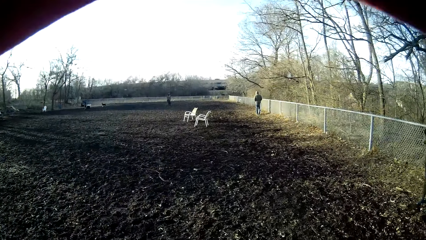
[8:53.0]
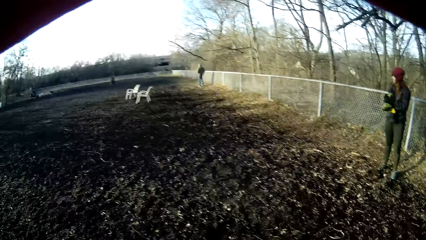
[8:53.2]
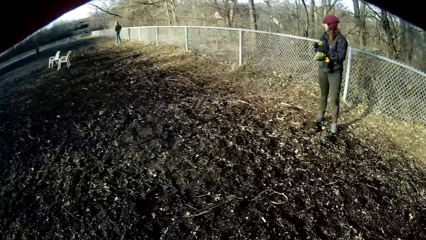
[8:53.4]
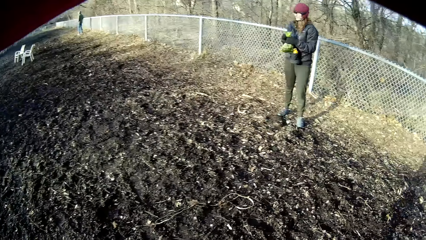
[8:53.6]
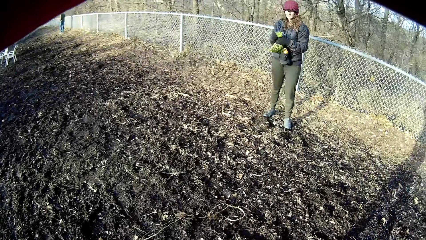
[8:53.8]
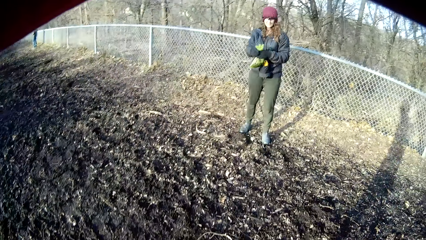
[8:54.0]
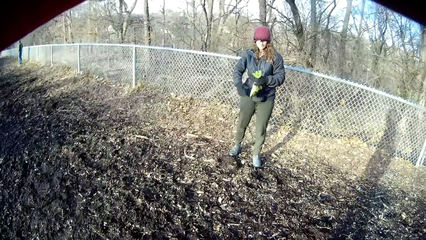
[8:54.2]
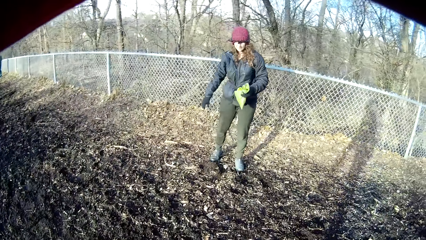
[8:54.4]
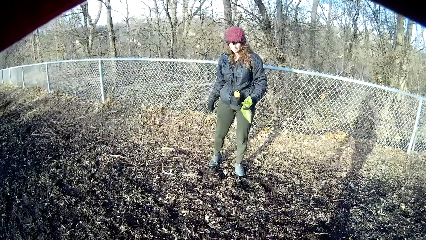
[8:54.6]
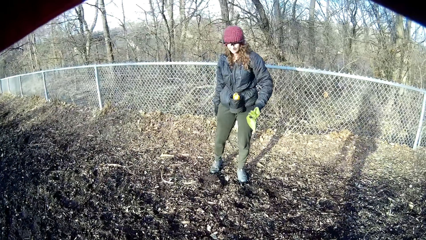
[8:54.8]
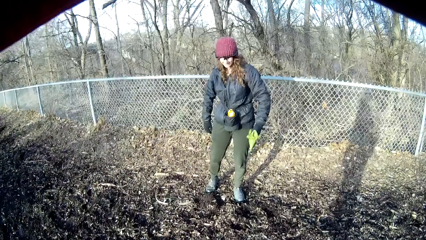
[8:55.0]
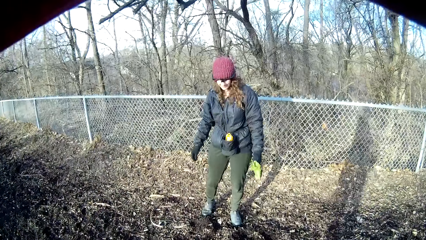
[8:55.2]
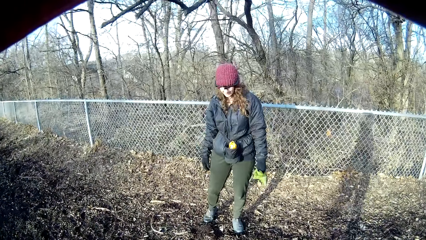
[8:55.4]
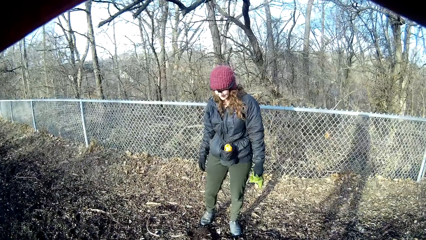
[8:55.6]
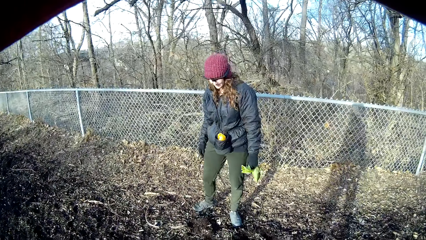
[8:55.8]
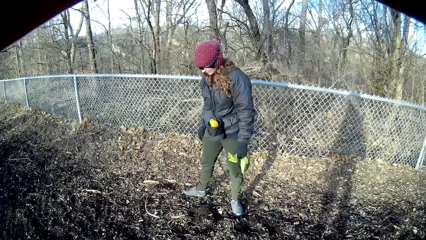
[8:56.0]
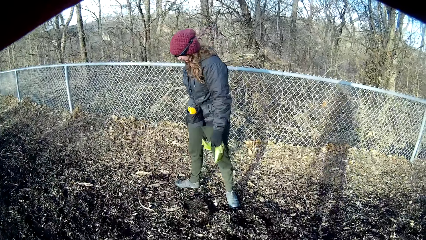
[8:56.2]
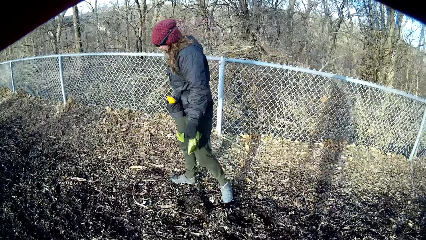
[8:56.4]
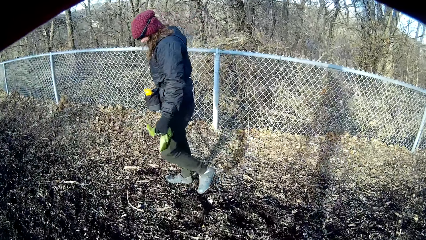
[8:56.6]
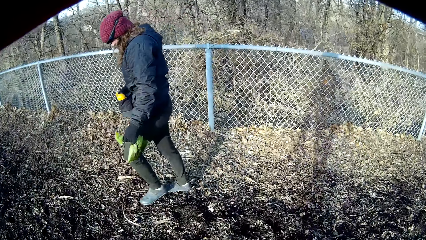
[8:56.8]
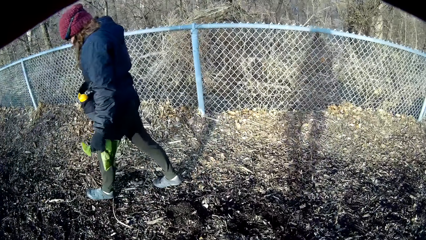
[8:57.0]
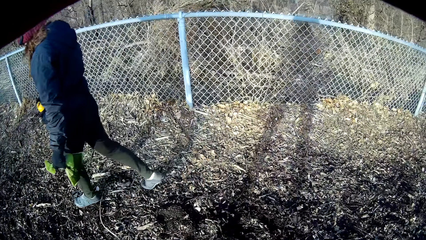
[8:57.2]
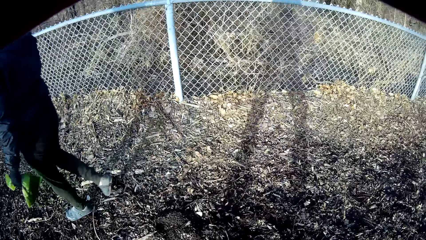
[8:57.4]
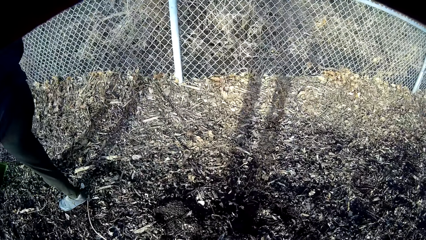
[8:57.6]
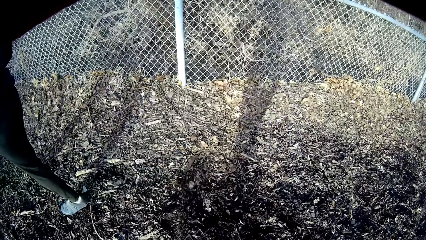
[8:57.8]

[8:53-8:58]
A person moves around the field.

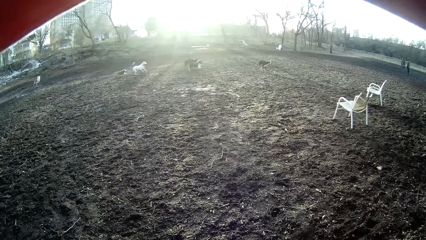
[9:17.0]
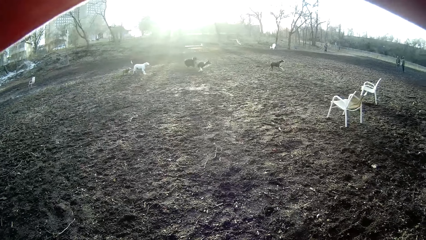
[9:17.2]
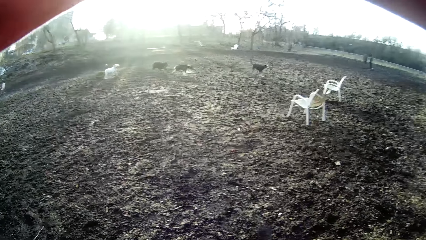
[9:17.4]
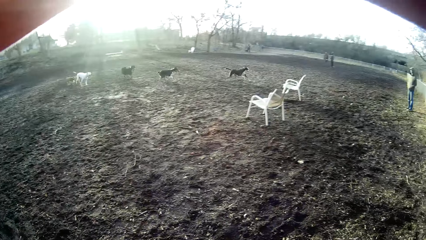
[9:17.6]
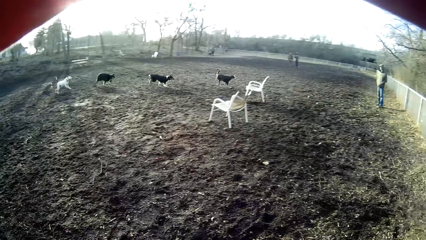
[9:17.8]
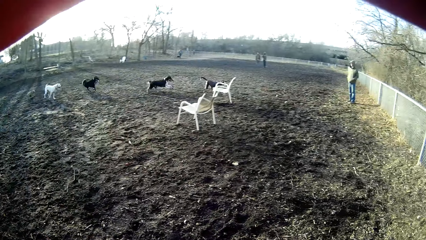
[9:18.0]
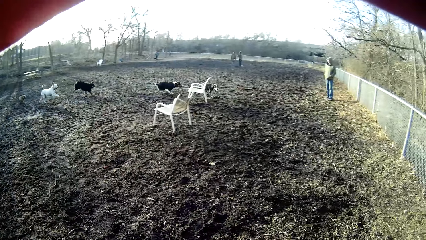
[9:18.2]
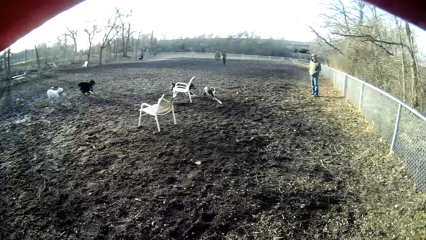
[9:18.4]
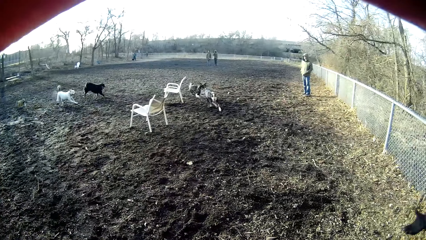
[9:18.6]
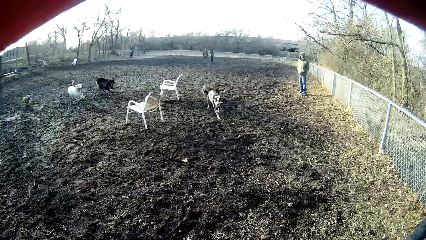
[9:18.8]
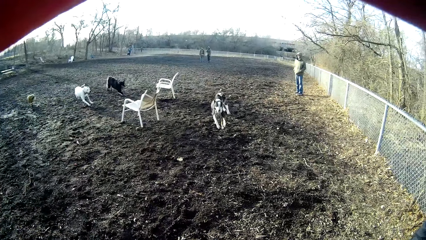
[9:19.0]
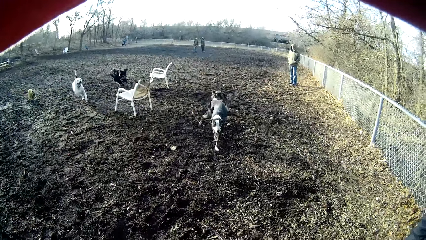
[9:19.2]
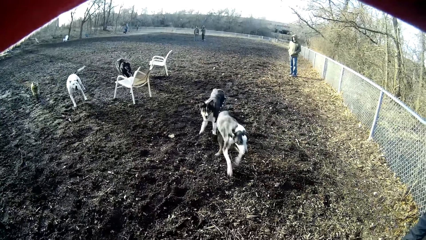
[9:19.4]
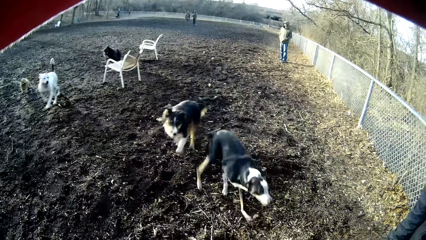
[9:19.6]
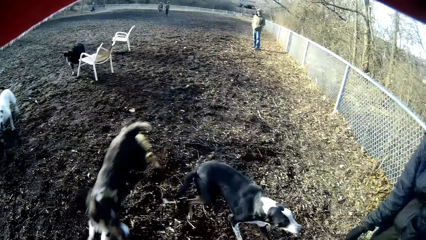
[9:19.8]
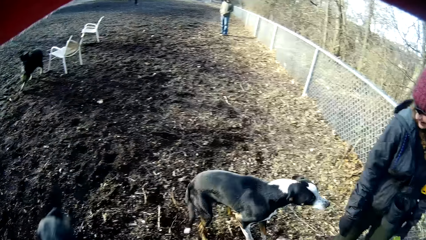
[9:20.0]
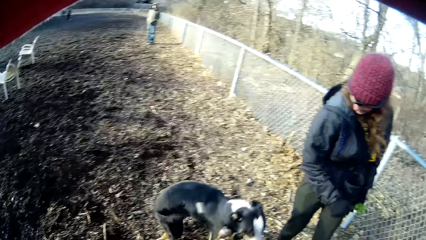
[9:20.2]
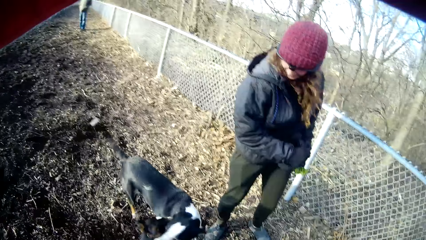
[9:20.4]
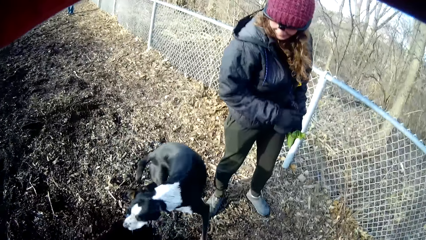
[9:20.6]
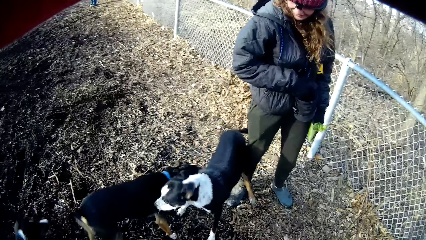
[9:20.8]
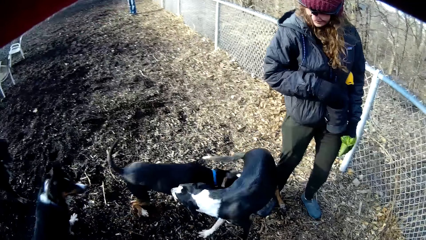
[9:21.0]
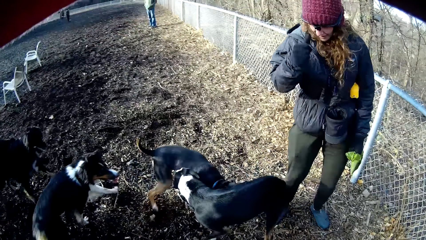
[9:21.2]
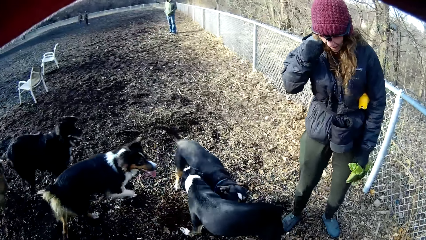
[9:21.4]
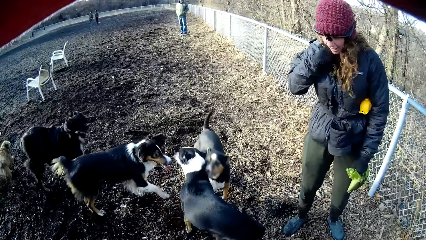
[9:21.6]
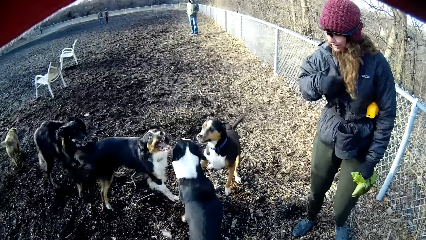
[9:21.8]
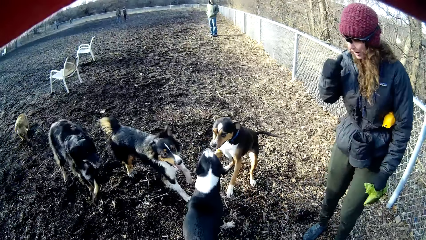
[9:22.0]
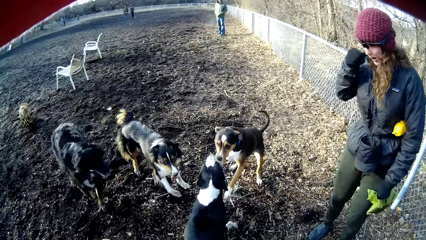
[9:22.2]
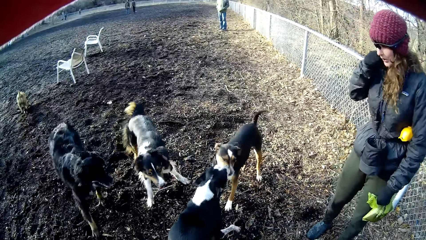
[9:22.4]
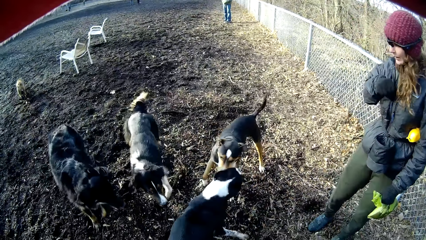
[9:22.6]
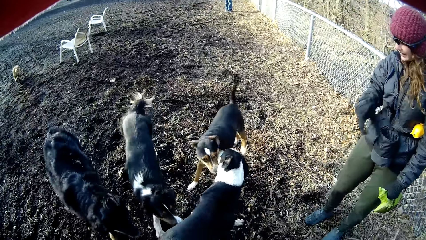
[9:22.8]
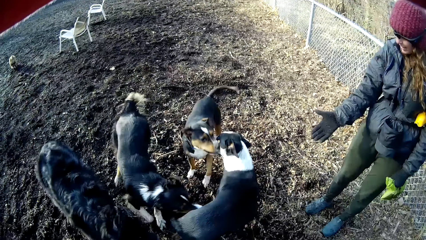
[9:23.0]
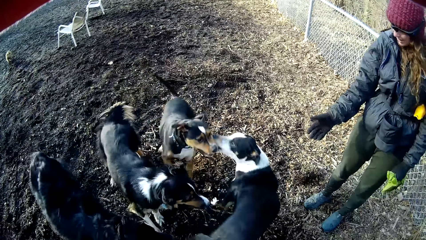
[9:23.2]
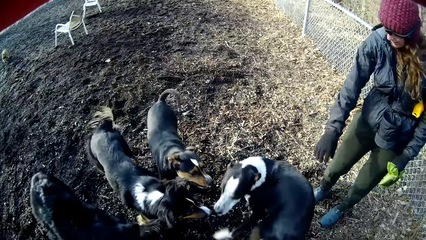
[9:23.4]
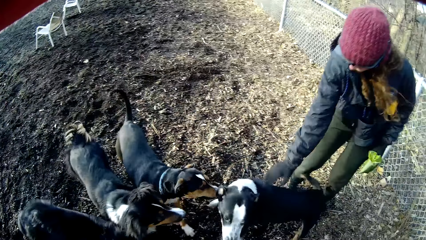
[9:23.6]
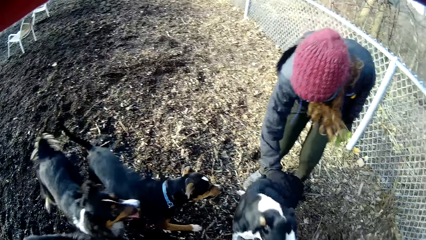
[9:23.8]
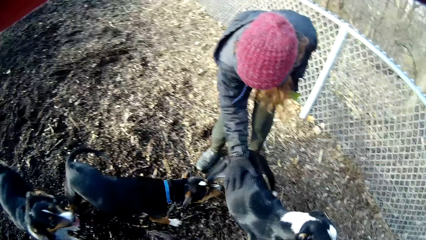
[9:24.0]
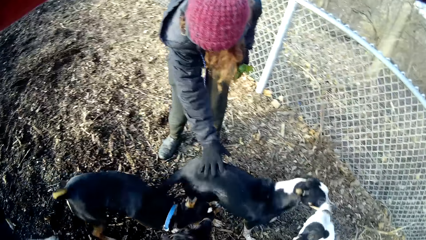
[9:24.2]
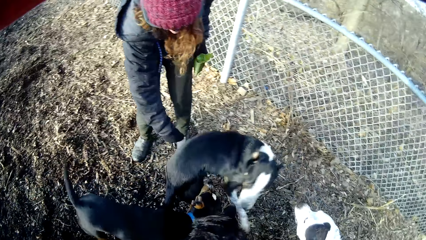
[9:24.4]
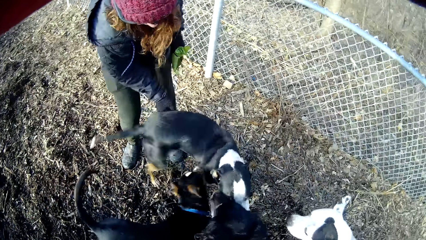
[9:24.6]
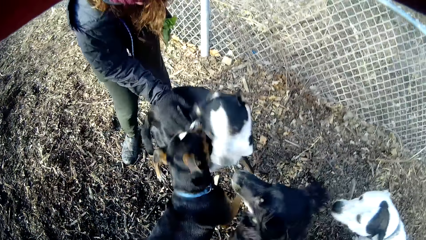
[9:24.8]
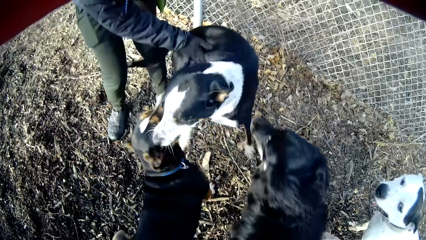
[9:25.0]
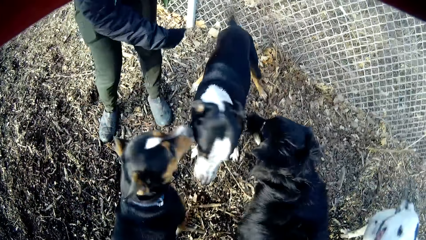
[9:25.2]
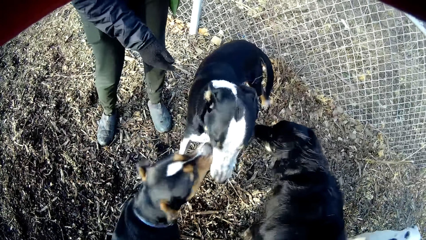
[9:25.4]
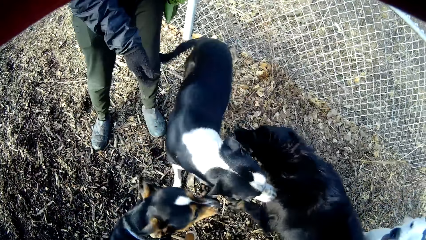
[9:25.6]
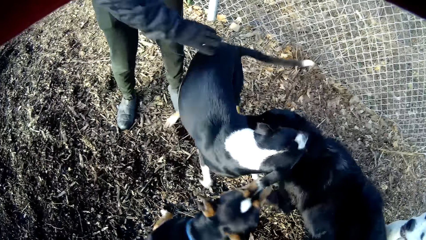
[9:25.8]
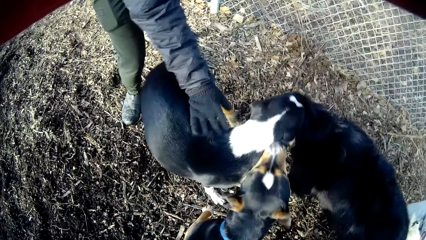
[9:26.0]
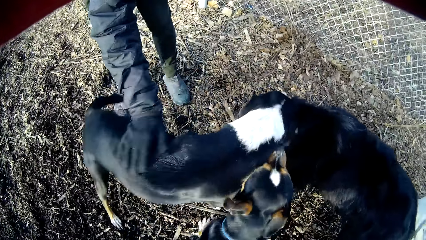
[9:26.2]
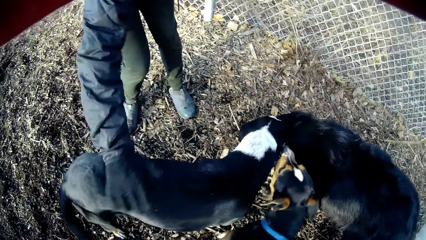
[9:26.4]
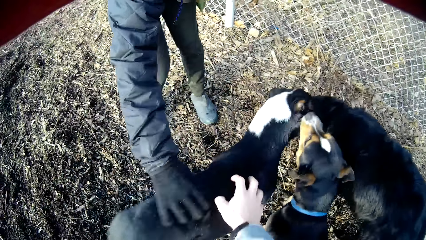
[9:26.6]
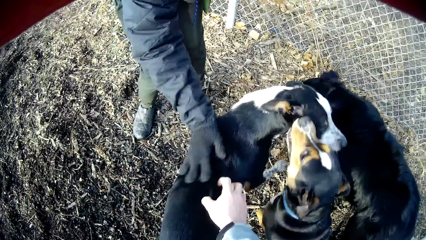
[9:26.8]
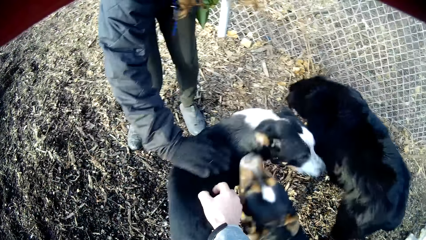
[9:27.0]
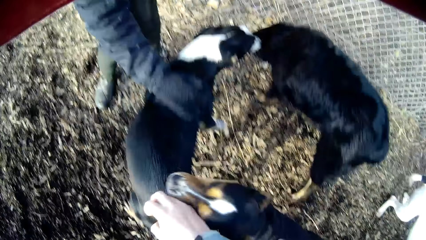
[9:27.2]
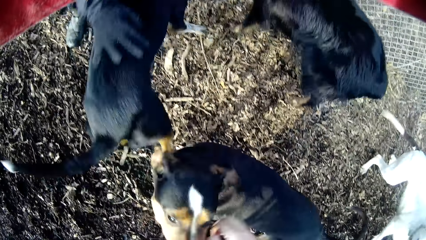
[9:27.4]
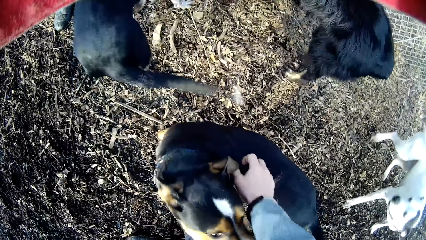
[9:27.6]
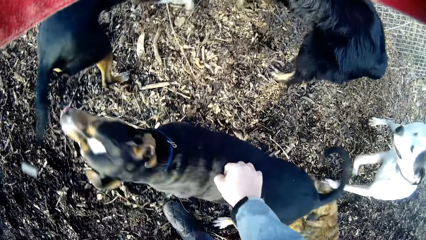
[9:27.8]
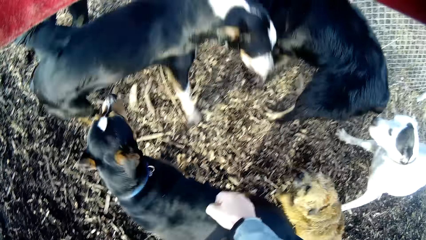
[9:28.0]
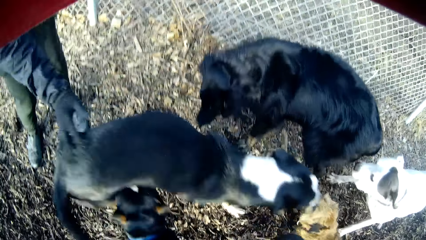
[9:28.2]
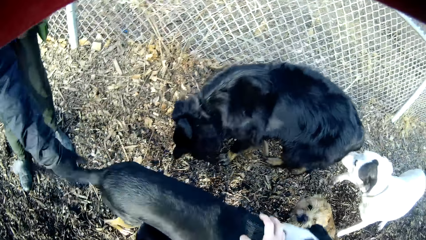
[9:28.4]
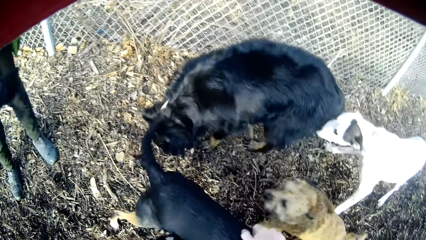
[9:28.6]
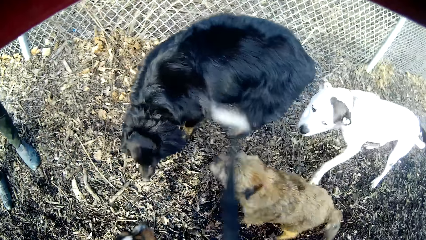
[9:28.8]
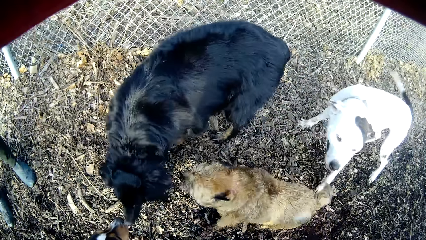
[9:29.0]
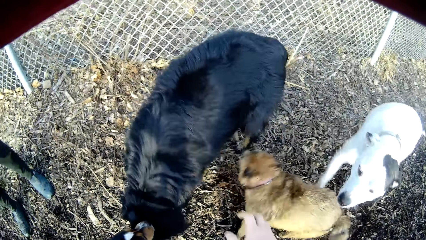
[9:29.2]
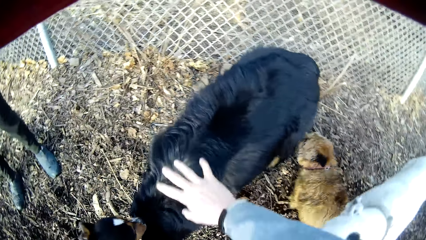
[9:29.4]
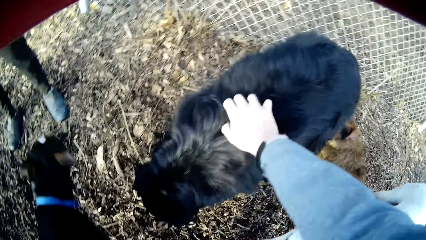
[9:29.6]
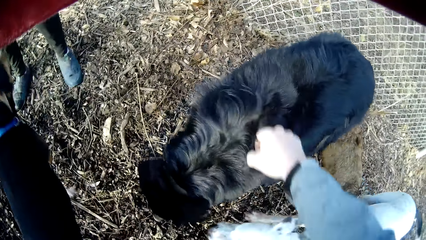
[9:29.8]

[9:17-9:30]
Four dogs run towards the camera wearer. A woman plays with the dogs. The woman touches a dog with her right hand. The camera wearer touches the dog with his right hand. He plays with the dog.
